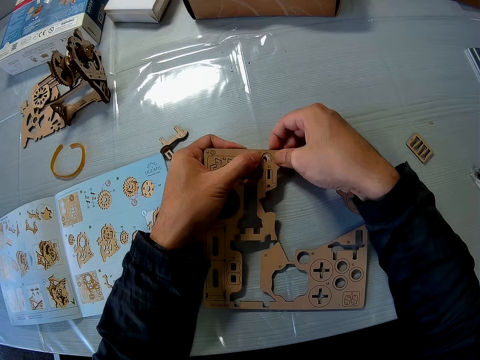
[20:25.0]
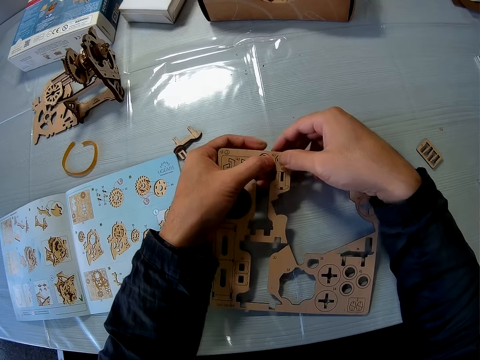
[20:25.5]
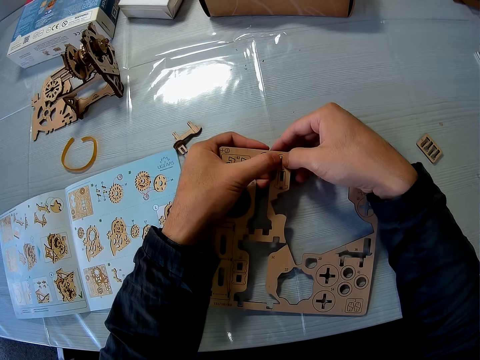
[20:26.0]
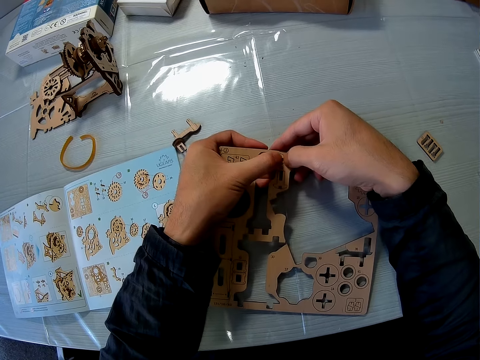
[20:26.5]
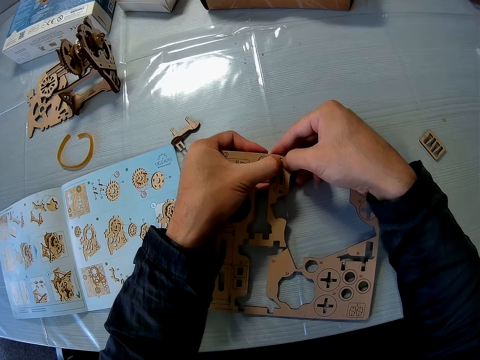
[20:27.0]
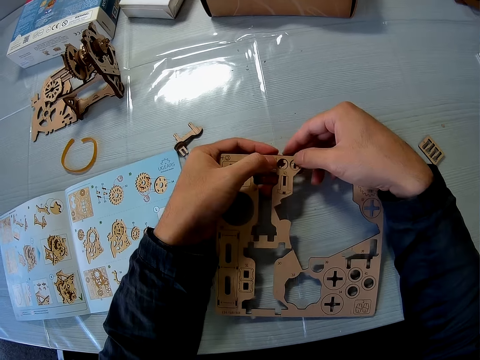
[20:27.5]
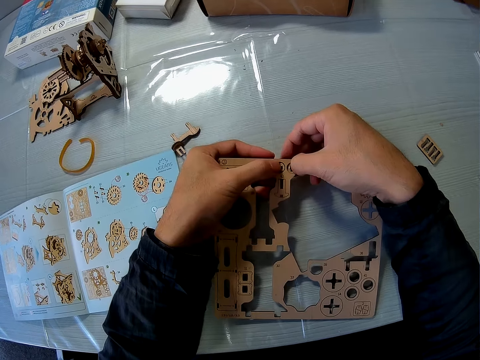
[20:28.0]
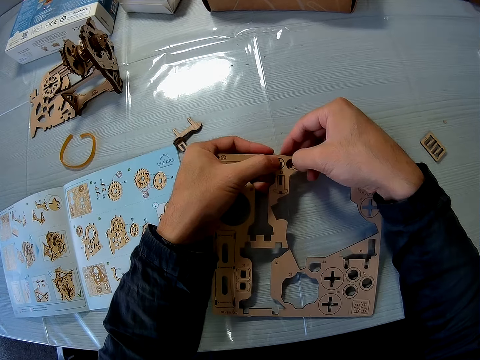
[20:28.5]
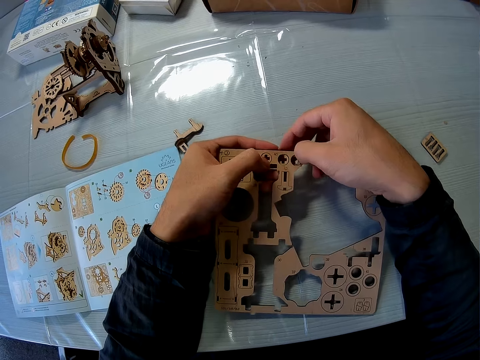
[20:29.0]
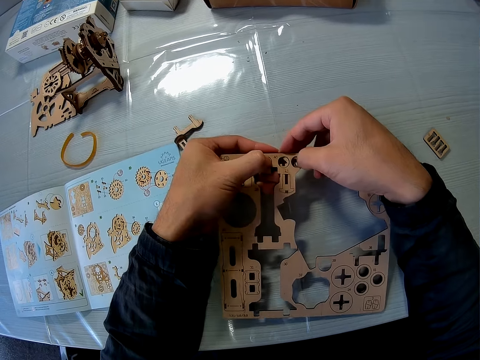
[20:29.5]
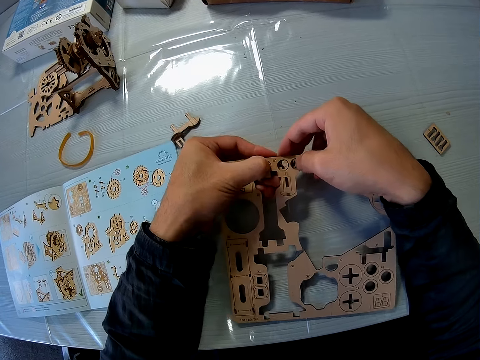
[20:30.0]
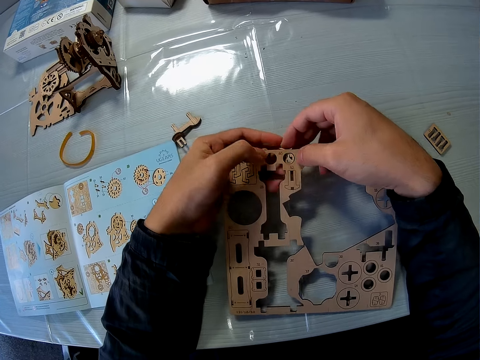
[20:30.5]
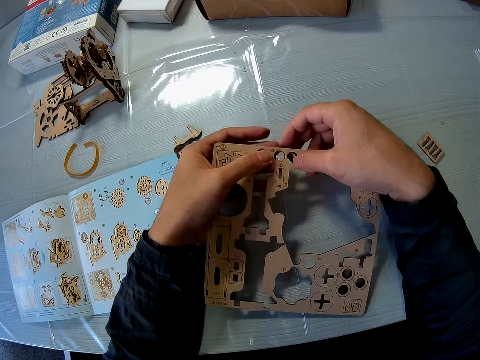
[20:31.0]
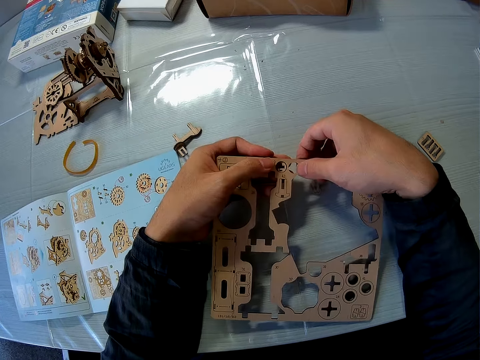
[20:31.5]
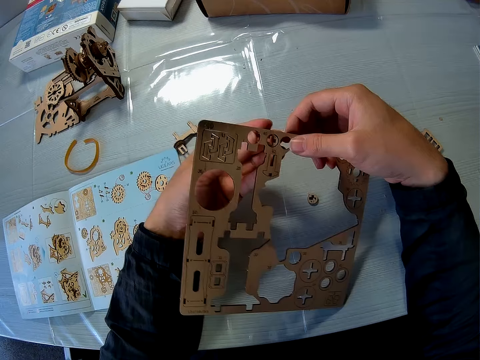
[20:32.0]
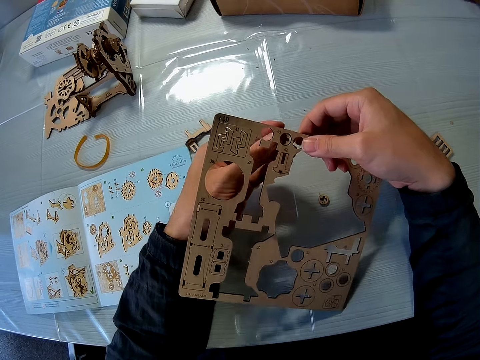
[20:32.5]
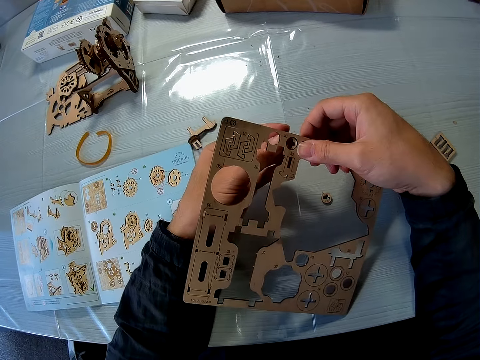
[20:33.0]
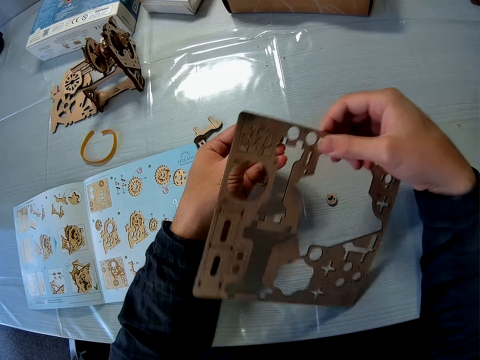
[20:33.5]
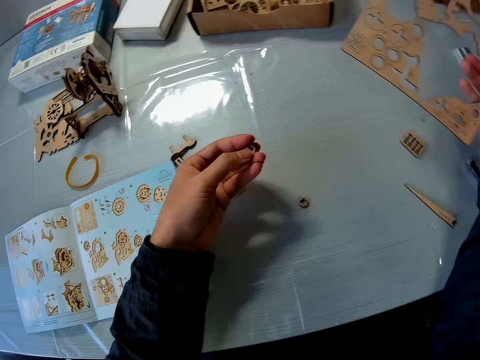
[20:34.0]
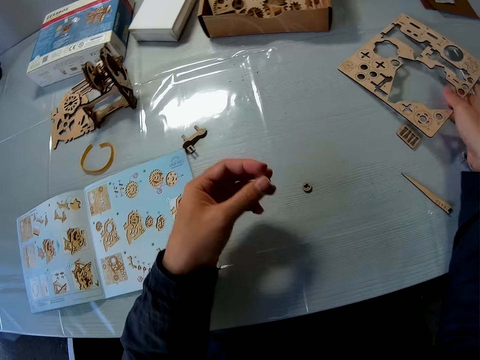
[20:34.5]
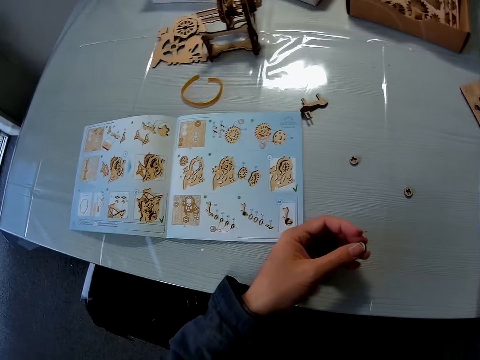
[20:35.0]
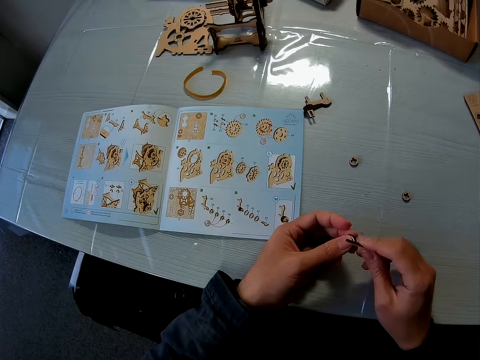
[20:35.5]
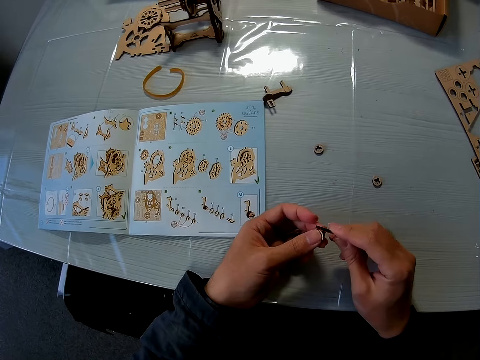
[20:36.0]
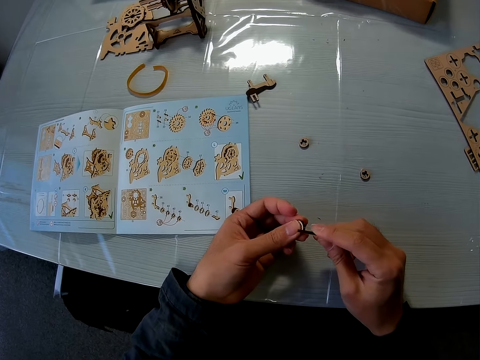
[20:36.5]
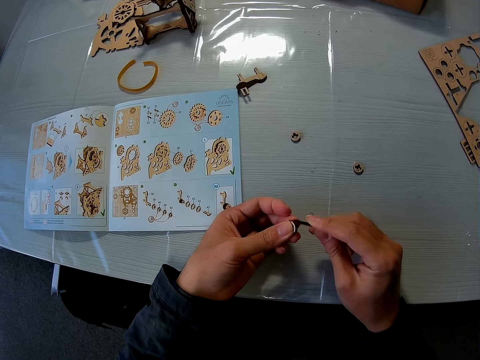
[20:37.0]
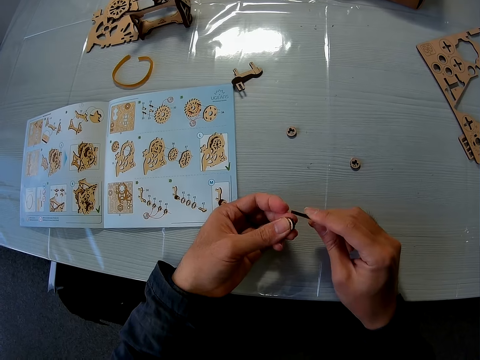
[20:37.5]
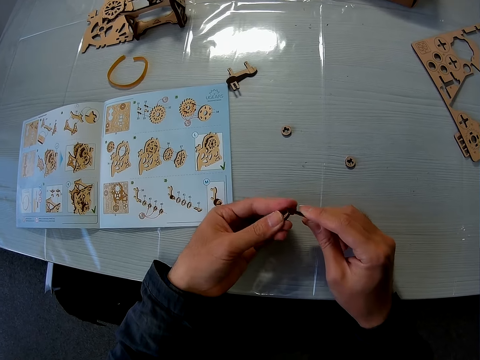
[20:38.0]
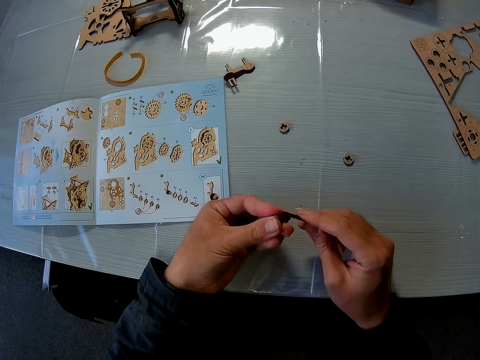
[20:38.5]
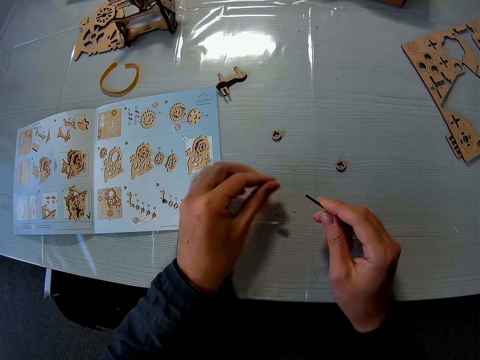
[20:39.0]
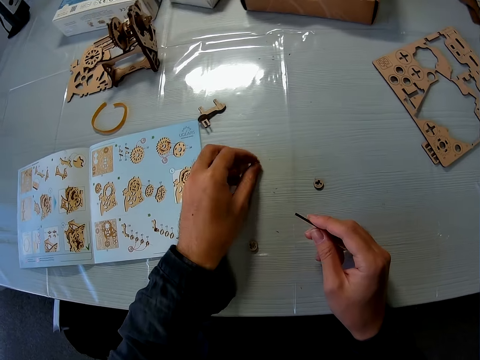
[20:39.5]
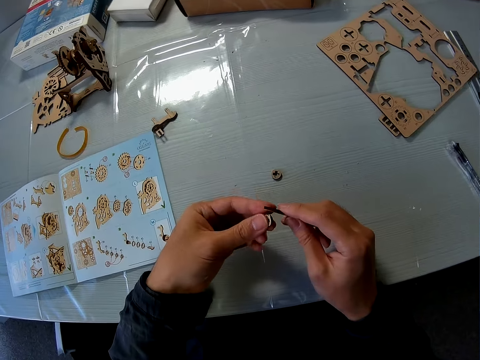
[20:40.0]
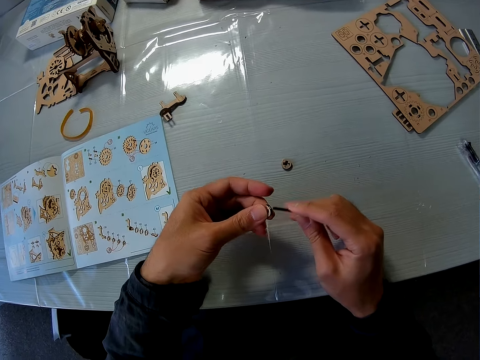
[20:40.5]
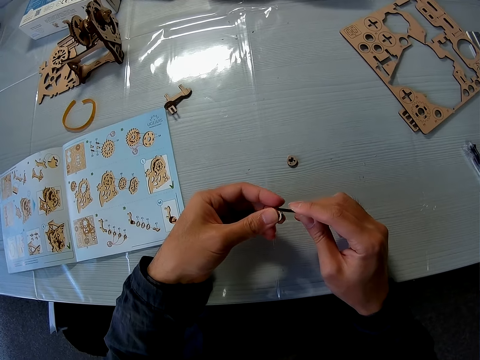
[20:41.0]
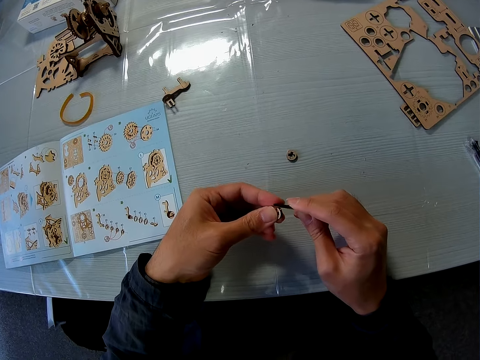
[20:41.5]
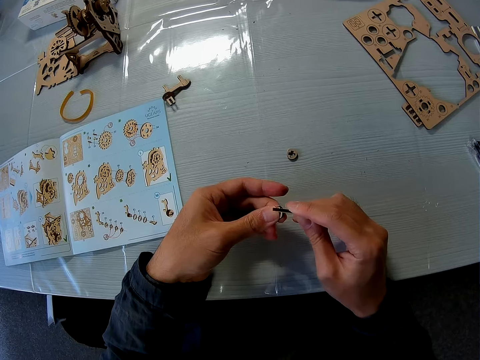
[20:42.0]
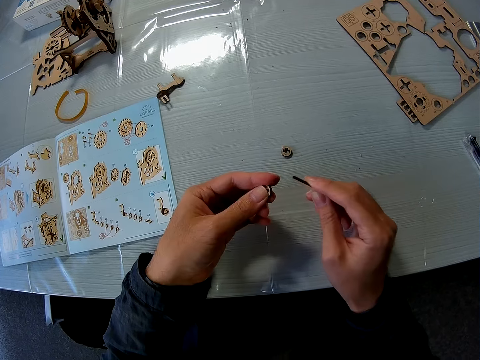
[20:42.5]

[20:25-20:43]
The camera wearer drops the puzzle sheet on the table. They pick up the peg from the table. They scrape the puzzle piece with the peg. They shape the model pieces. They drop the puzzle piece on the table. They pick up another puzzle piece from the table. They scrape the puzzle piece with the peg.

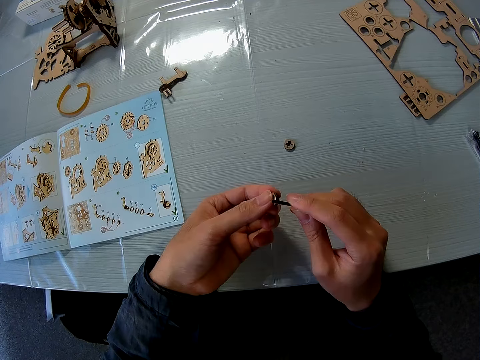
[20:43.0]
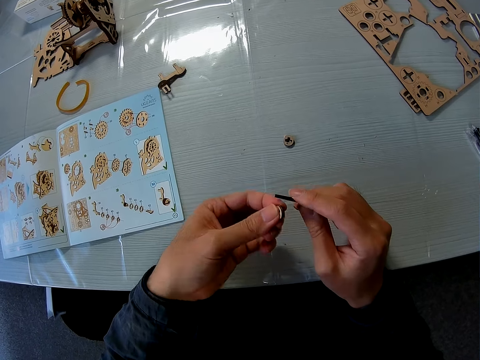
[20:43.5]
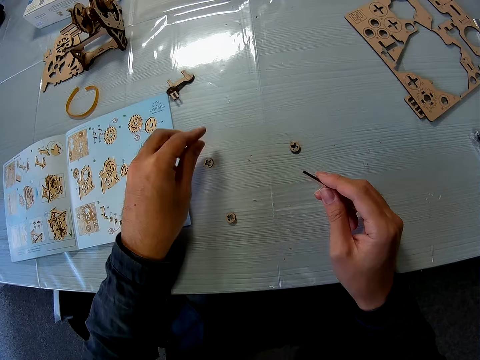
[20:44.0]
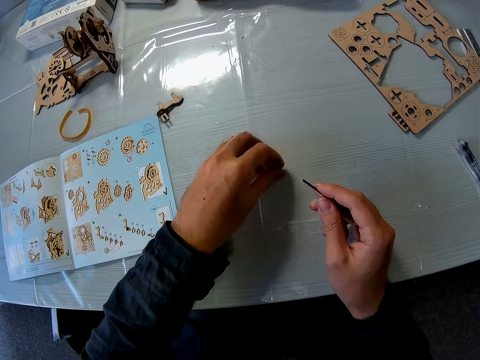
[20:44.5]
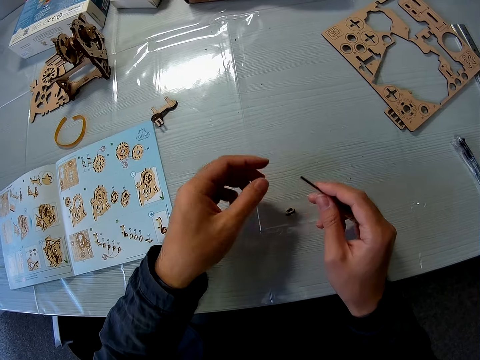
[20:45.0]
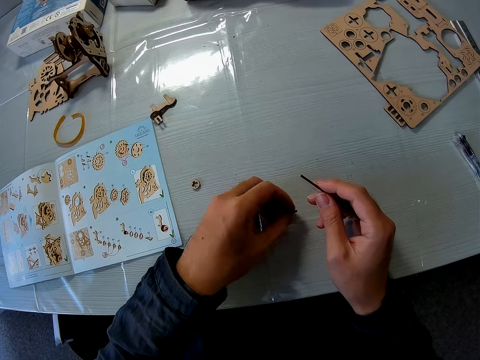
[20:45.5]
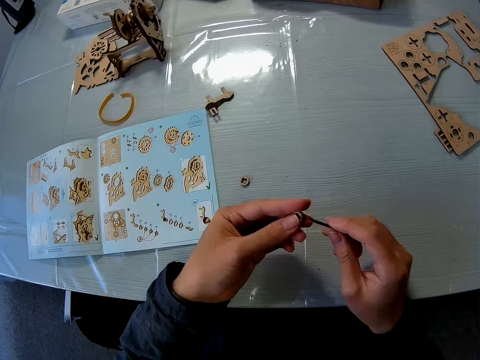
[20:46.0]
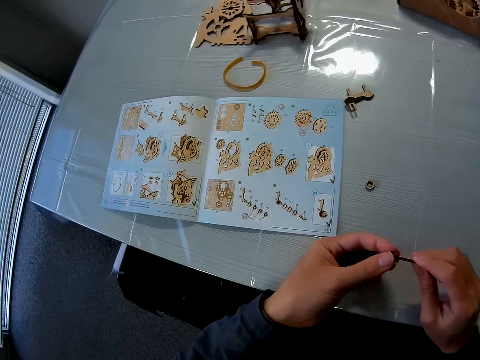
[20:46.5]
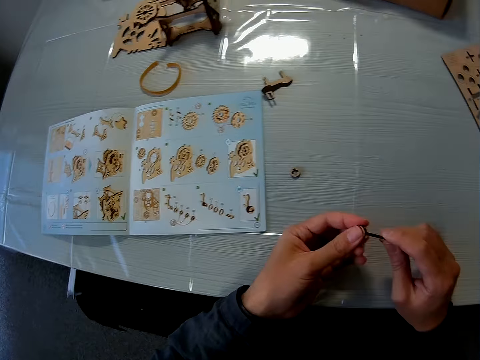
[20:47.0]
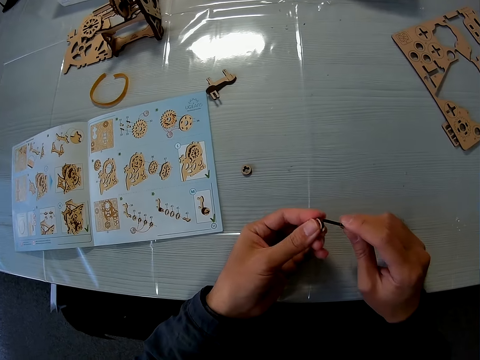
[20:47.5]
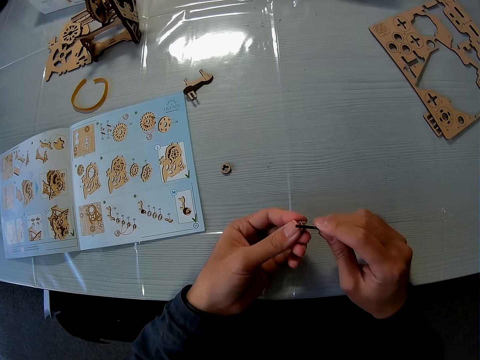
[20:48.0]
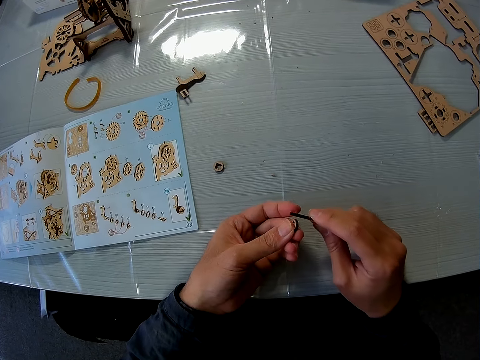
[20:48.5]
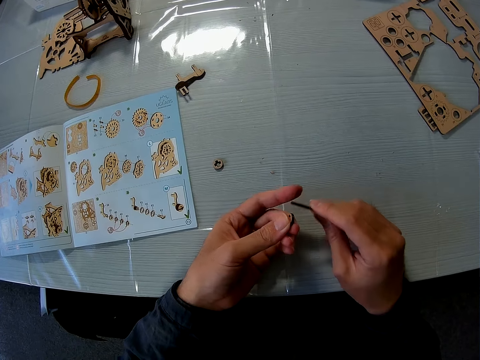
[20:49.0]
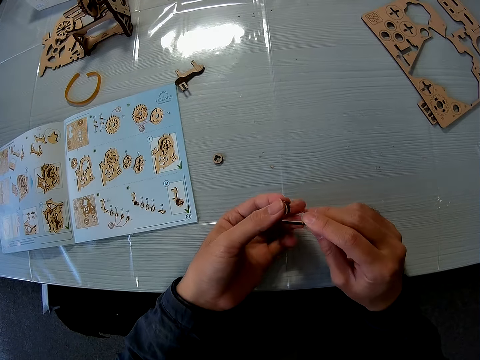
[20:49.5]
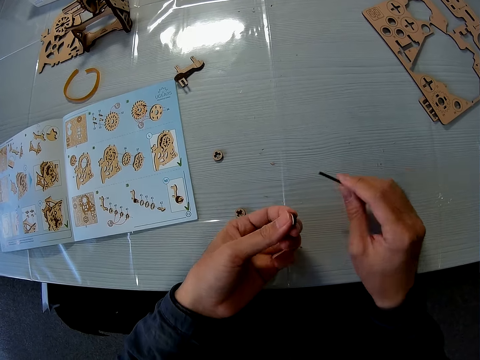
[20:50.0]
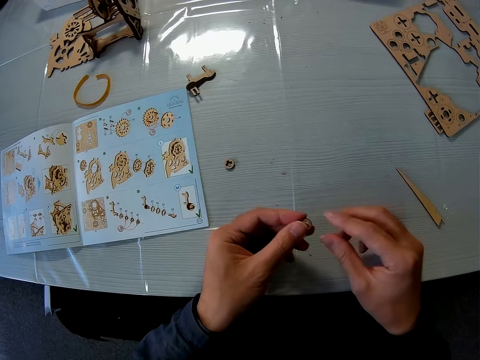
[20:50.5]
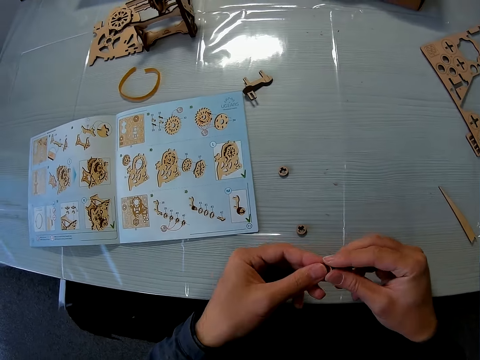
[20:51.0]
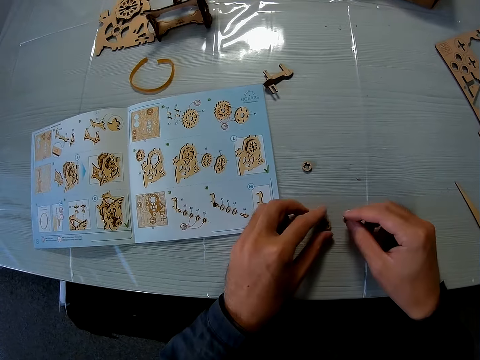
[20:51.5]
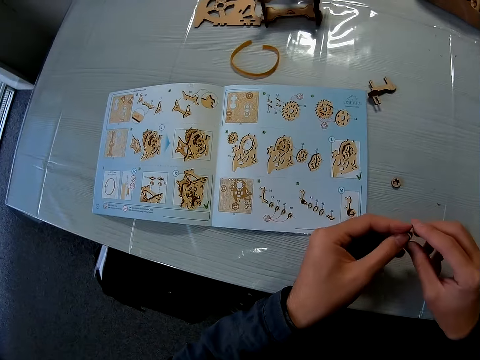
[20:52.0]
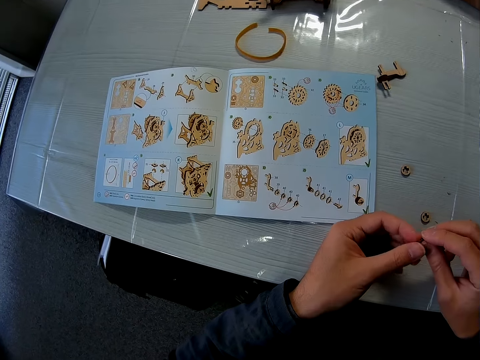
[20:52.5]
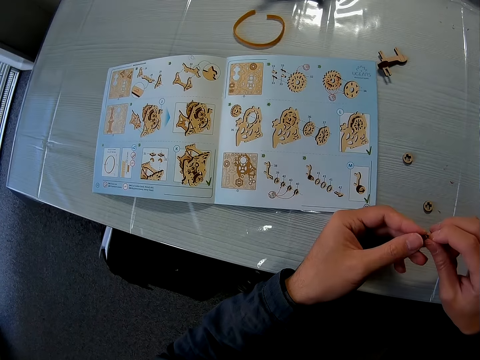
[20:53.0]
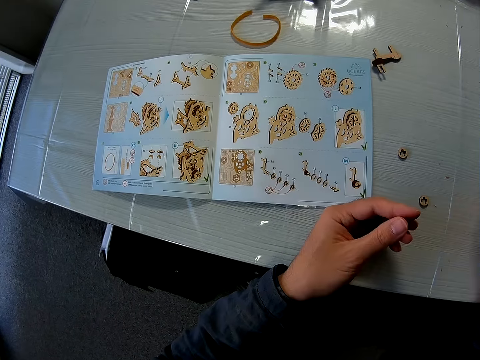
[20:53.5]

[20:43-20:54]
The camera wearer drops the puzzle piece on the table. He picks up another puzzle piece from the table. He drops the puzzle piece on the table. He picks up the puzzle piece from the table. He scrapes the puzzle piece with the peg. He drops the peg on the table. He passes the puzzle piece to his right hand. He drops the puzzle piece on the table. He picks up another puzzle piece from the table.
